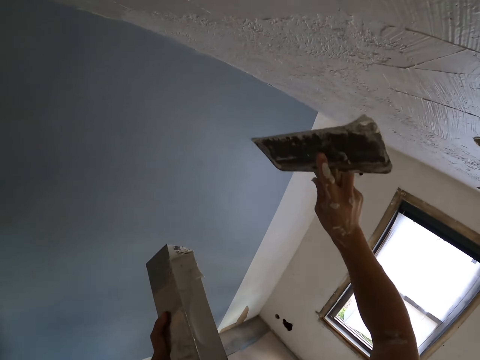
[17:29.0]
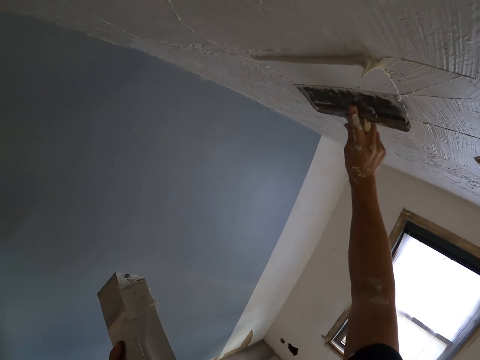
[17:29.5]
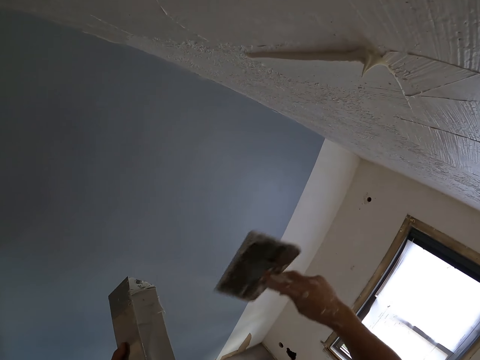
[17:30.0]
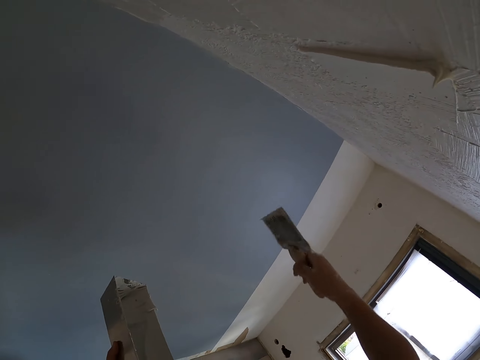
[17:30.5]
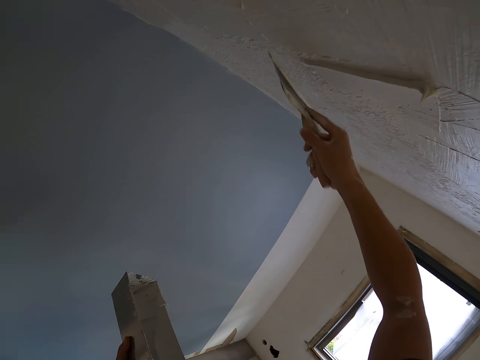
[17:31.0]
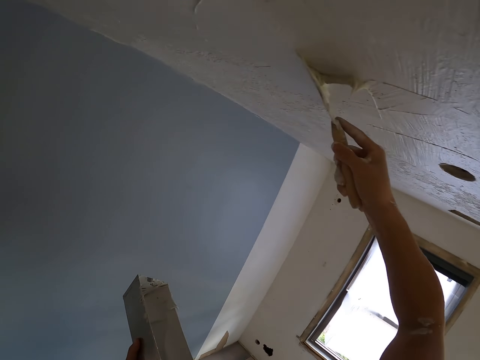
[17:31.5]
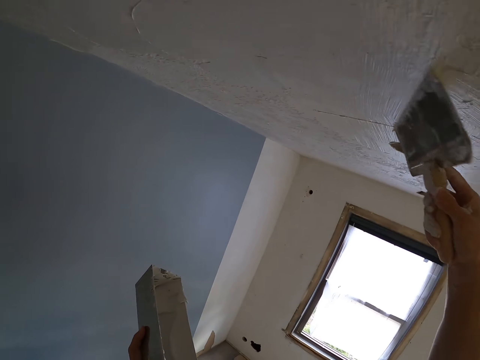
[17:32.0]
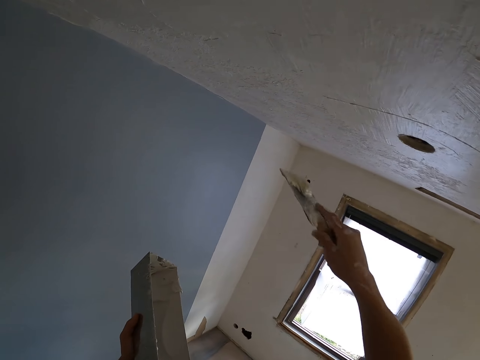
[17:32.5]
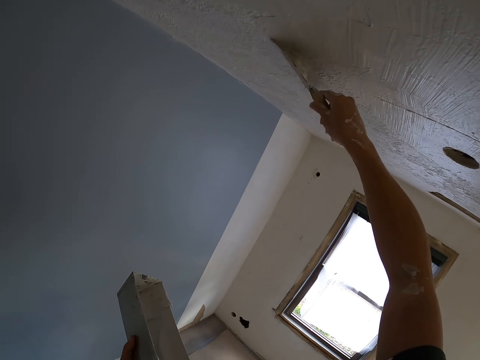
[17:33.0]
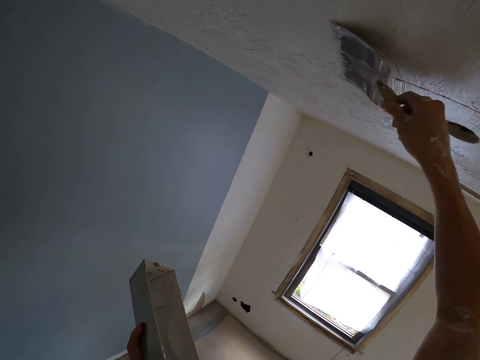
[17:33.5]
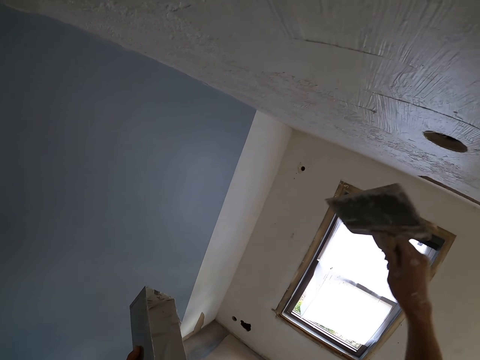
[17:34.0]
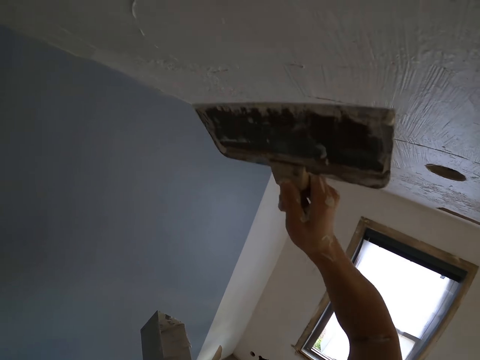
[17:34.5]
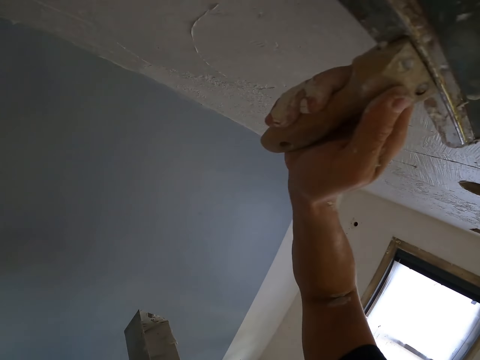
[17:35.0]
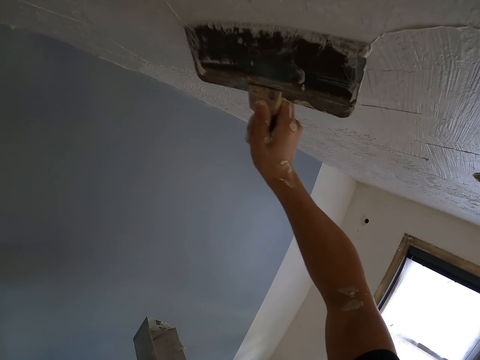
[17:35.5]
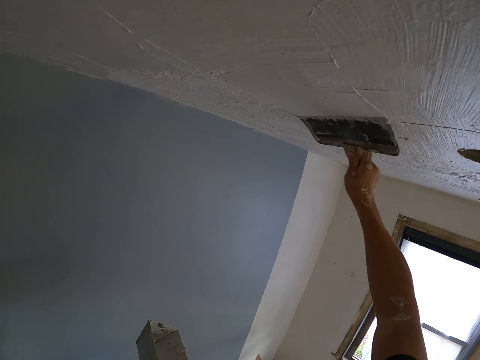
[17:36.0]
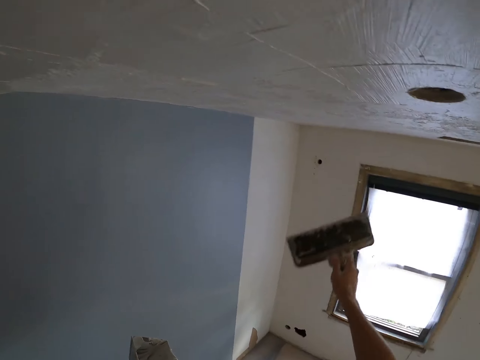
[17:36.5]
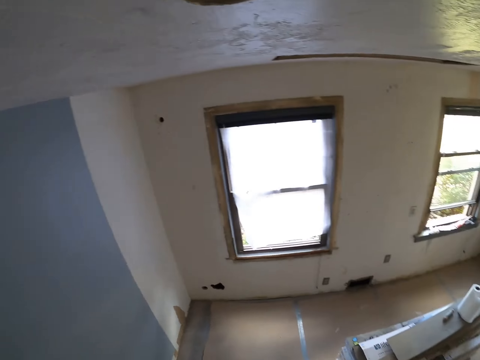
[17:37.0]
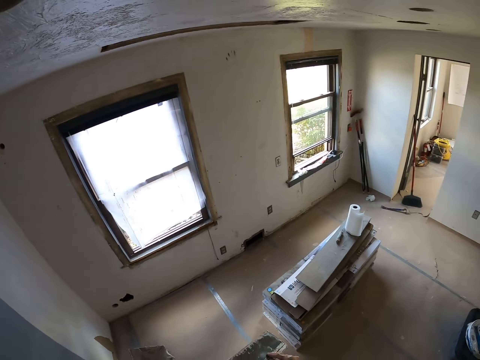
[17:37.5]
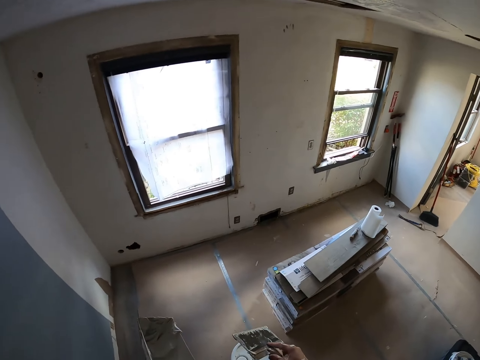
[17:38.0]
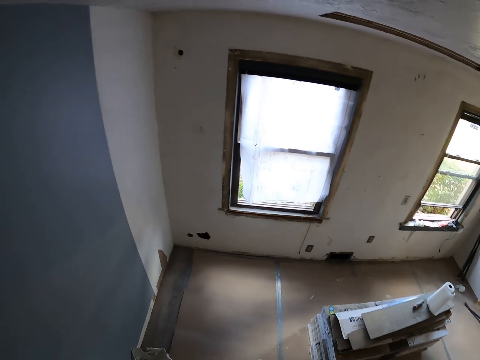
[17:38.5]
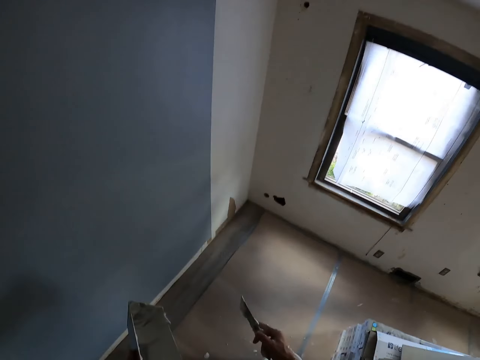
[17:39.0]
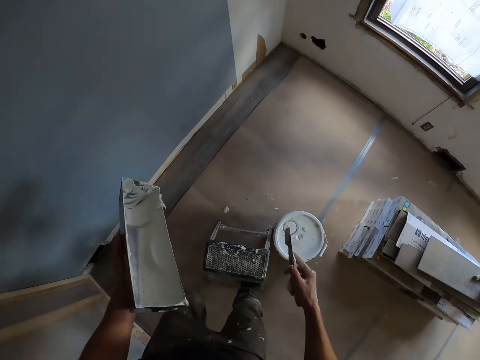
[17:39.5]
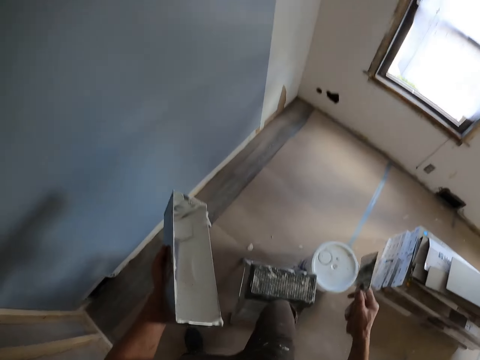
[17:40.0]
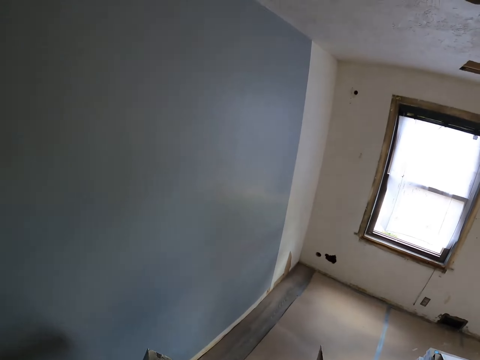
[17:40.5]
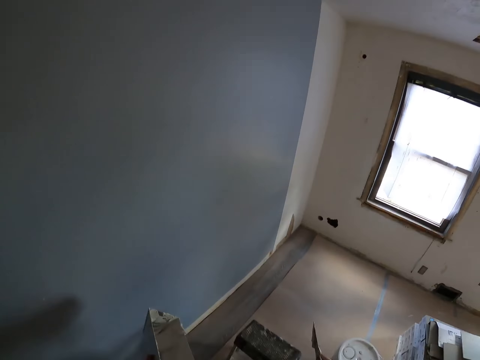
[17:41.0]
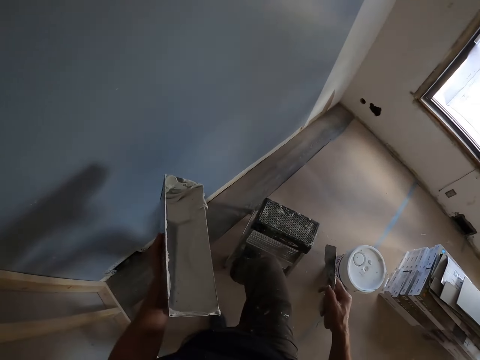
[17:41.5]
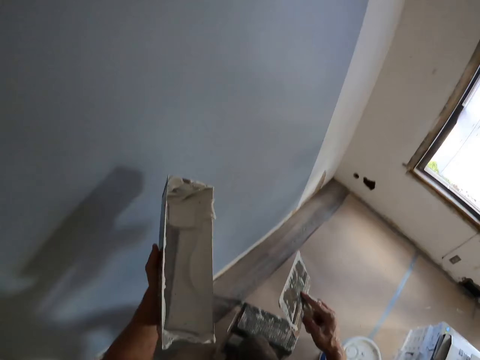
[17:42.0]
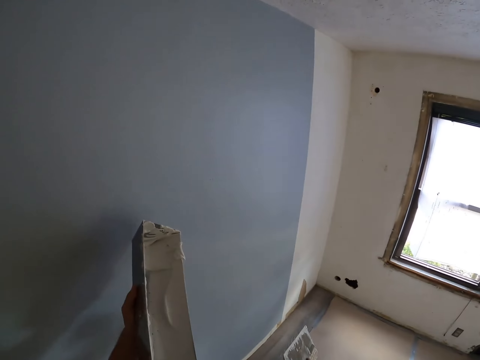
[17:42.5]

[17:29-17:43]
The camera wearer paints the ceiling. They climb off from the stool.

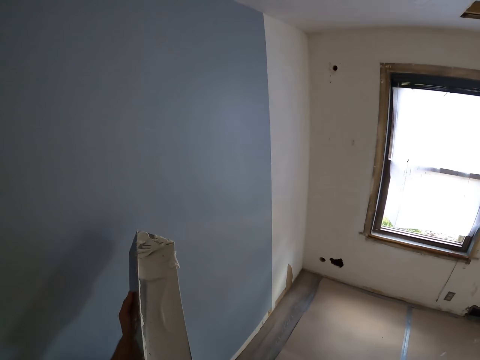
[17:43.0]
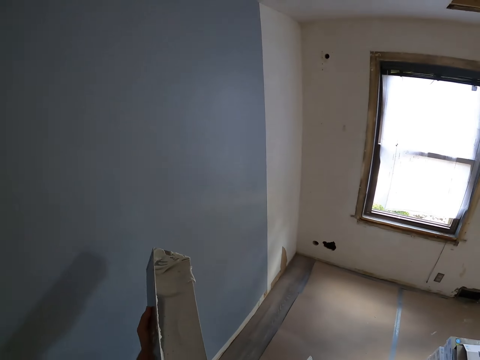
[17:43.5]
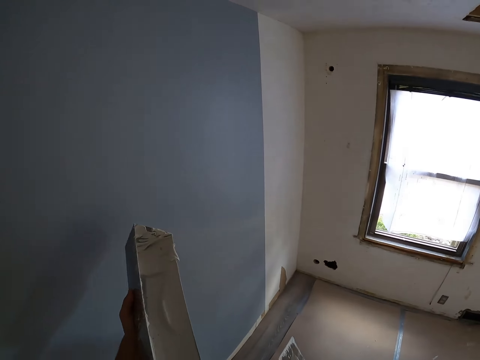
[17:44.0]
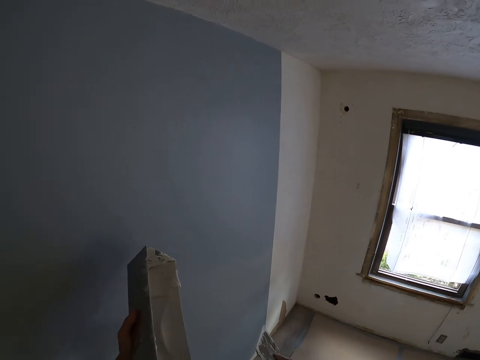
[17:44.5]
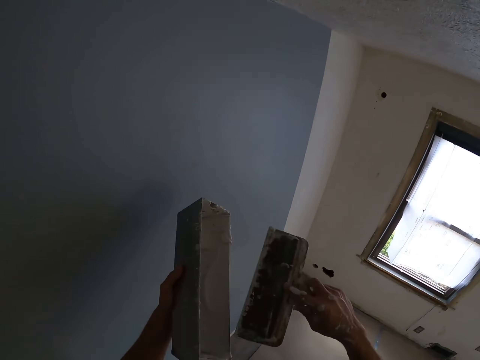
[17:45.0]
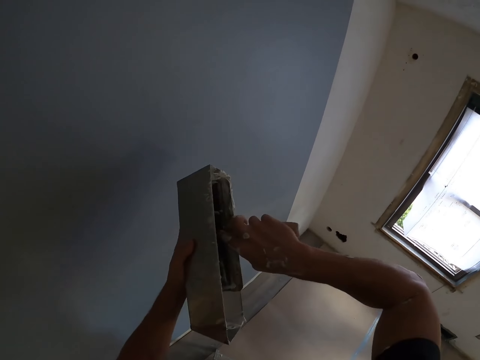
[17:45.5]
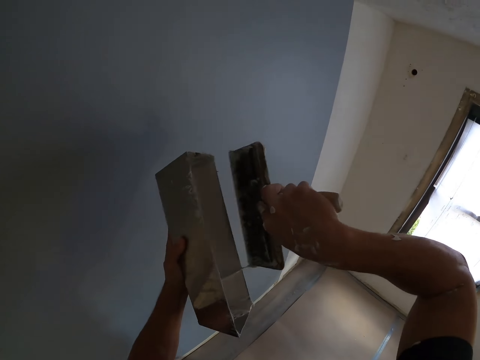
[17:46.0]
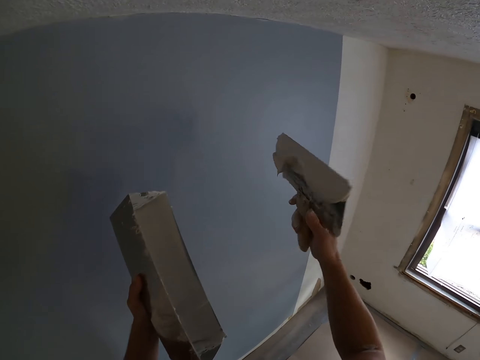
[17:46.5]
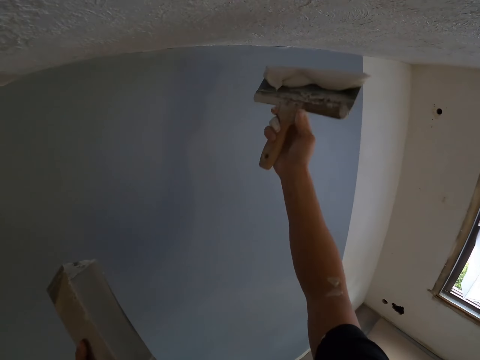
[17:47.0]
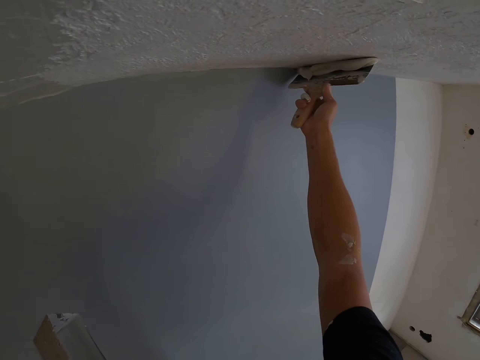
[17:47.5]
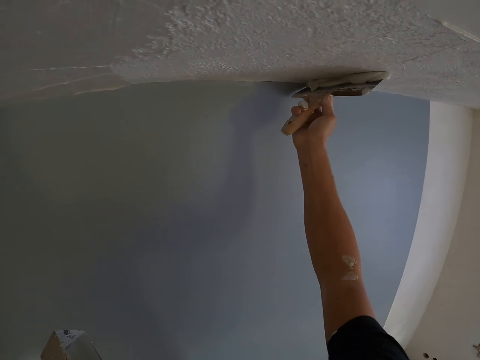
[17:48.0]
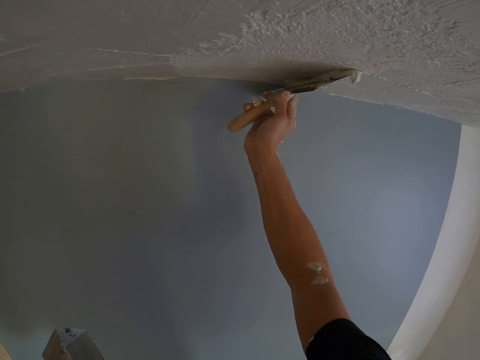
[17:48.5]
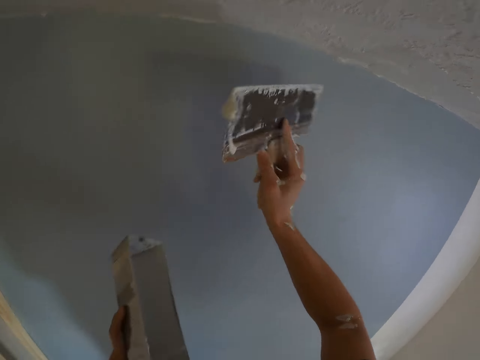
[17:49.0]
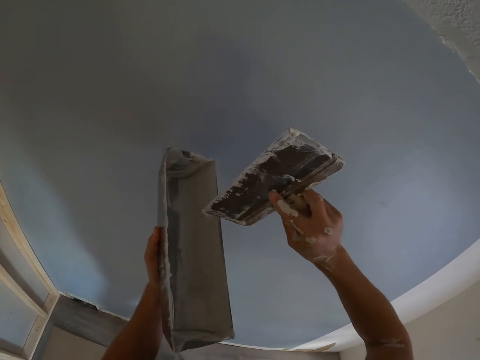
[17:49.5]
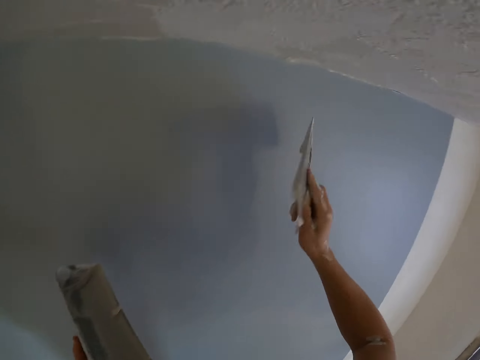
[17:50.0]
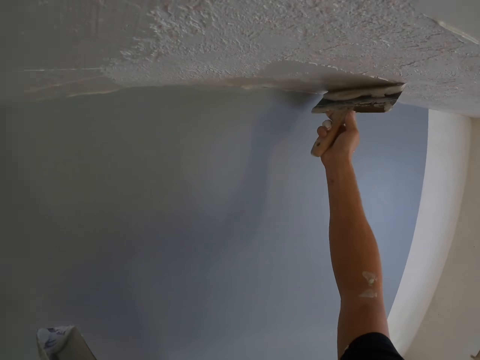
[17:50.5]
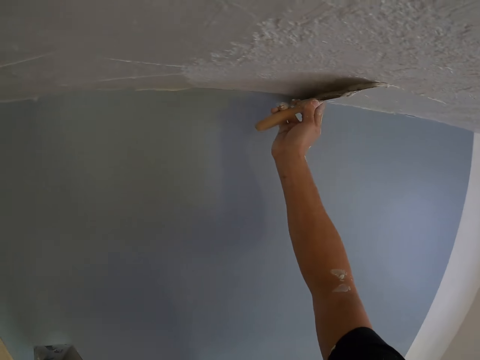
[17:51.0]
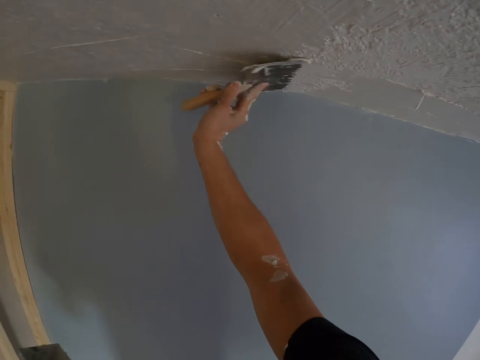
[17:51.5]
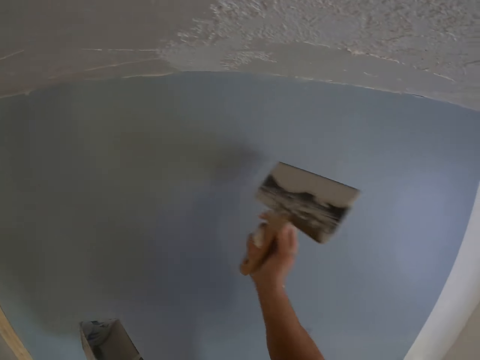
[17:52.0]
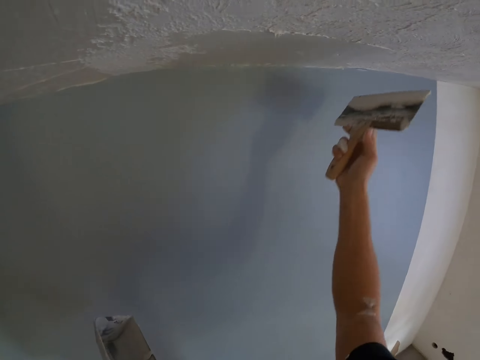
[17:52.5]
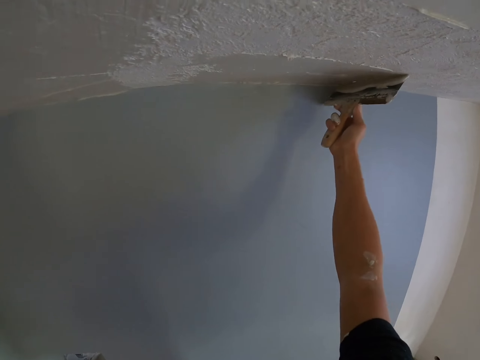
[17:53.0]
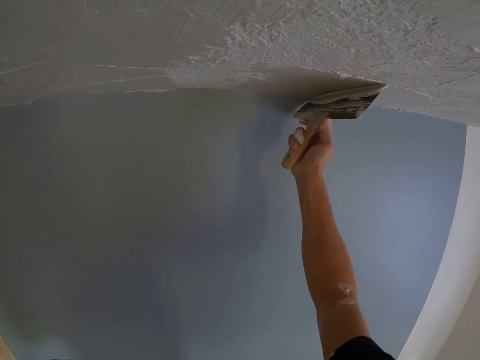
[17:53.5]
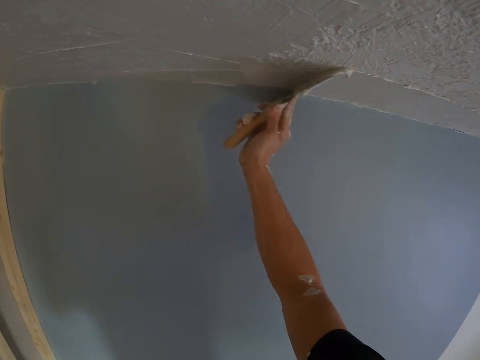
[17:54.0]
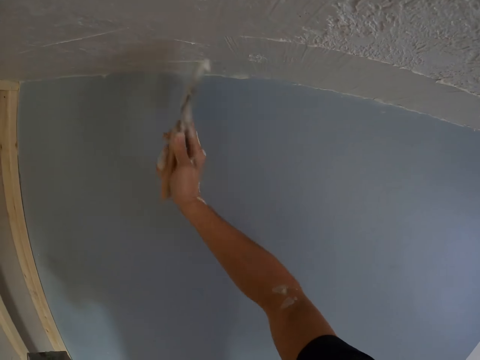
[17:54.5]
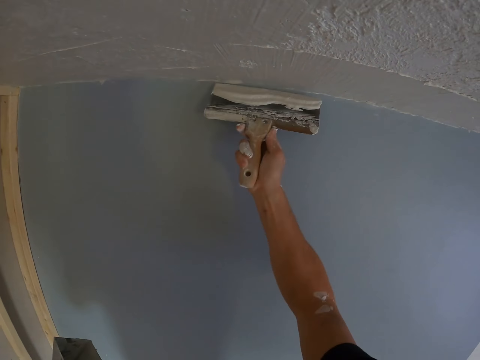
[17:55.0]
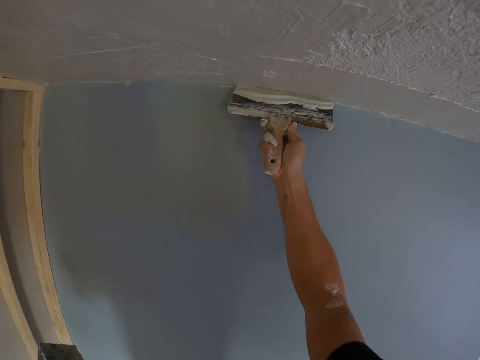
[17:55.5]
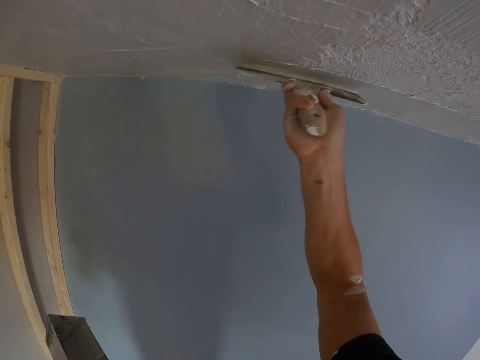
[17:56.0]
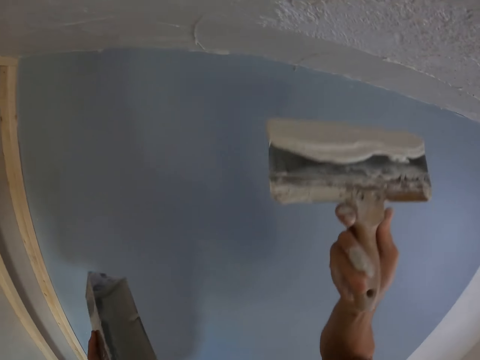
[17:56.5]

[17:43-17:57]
The camera wearer moves the stool and climbs the stool. They dip the paintbrush in the paint. They paint the ceiling. They wipe the paint off the paintbrush. They paint the ceiling.
